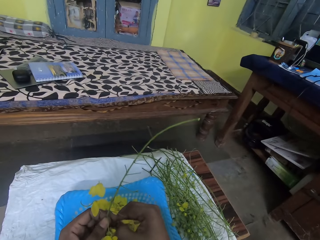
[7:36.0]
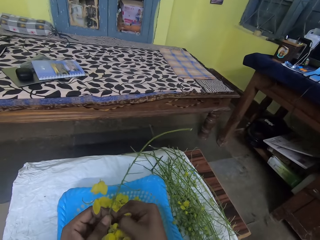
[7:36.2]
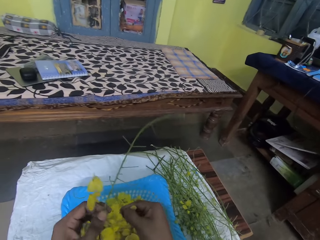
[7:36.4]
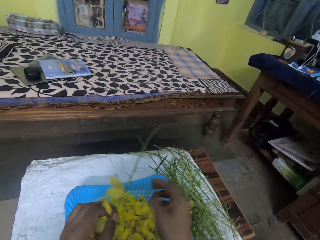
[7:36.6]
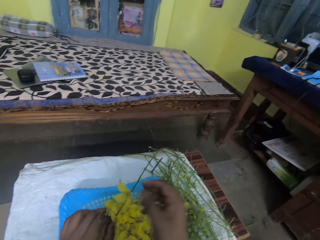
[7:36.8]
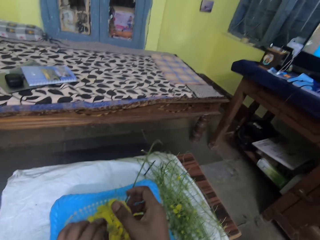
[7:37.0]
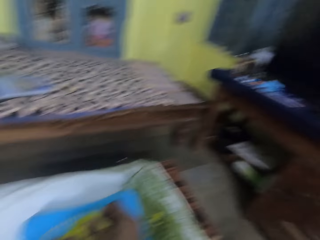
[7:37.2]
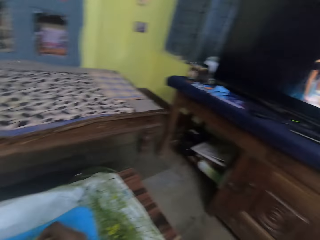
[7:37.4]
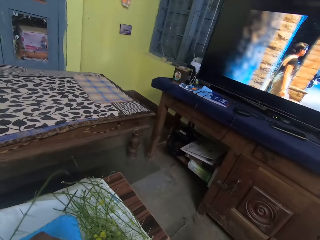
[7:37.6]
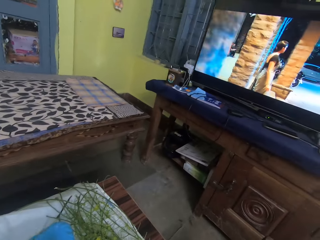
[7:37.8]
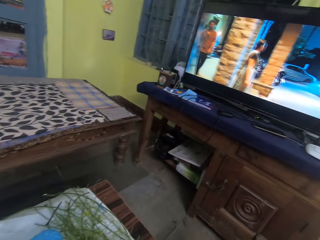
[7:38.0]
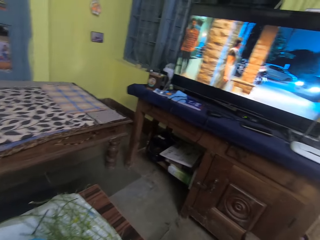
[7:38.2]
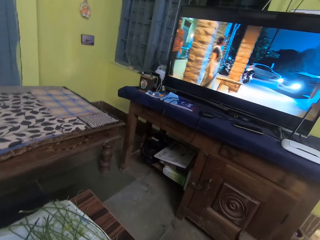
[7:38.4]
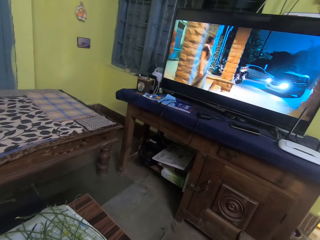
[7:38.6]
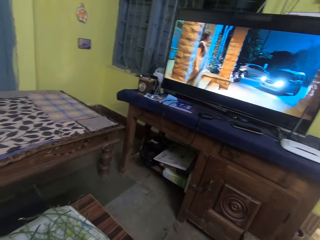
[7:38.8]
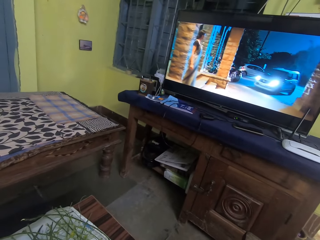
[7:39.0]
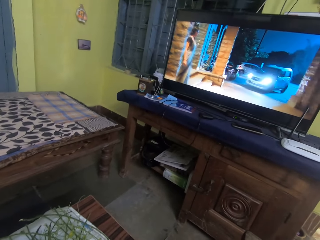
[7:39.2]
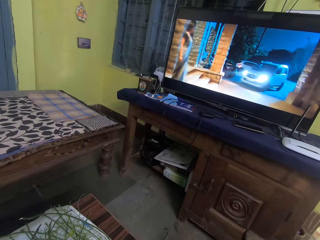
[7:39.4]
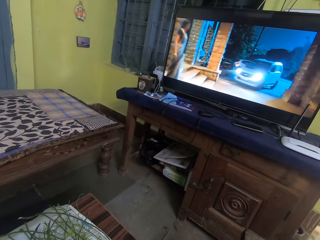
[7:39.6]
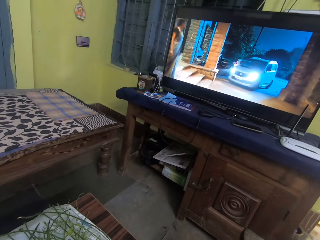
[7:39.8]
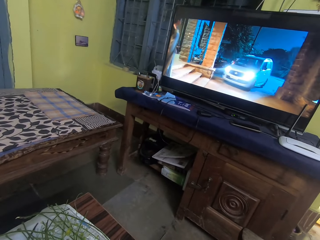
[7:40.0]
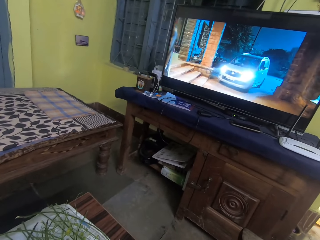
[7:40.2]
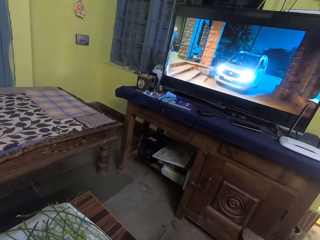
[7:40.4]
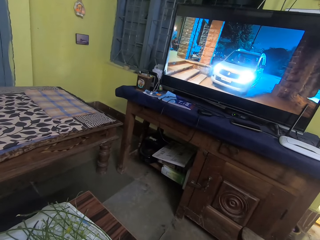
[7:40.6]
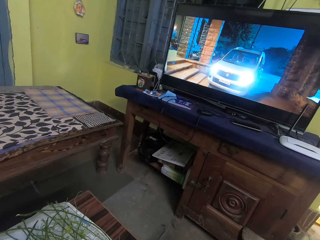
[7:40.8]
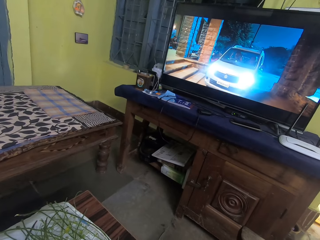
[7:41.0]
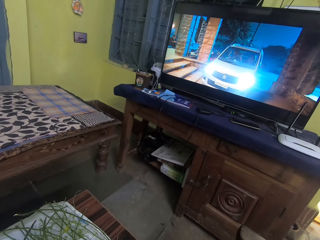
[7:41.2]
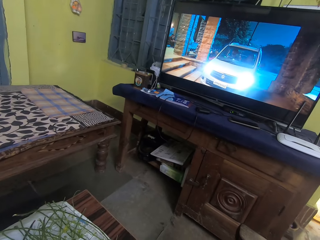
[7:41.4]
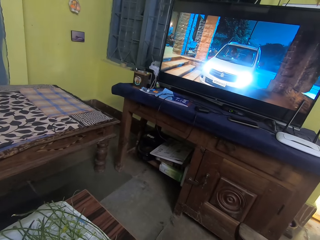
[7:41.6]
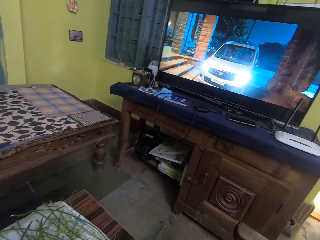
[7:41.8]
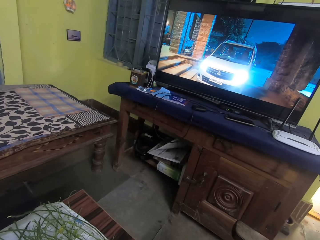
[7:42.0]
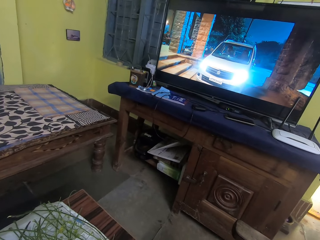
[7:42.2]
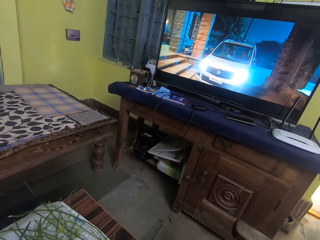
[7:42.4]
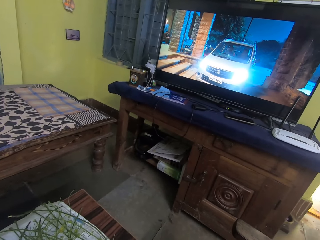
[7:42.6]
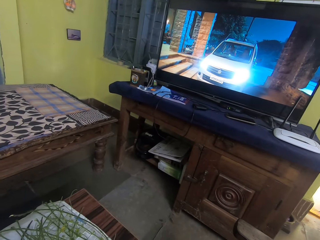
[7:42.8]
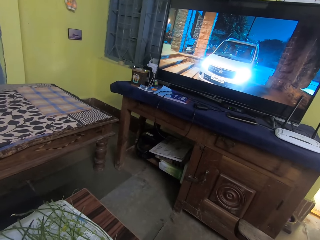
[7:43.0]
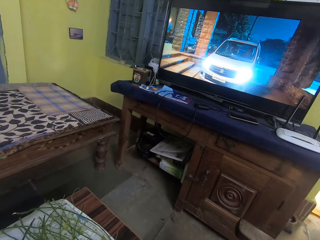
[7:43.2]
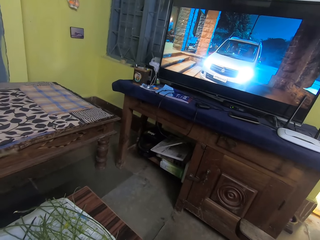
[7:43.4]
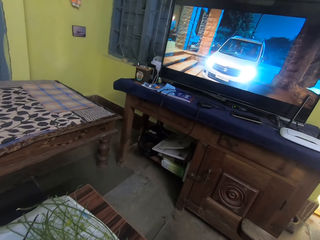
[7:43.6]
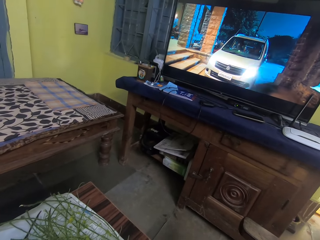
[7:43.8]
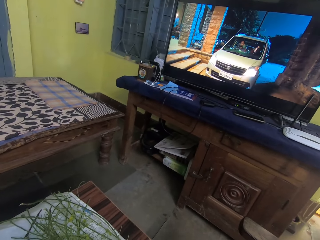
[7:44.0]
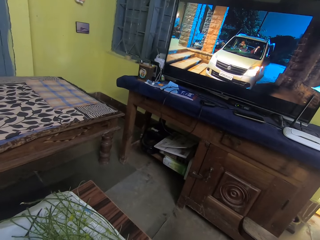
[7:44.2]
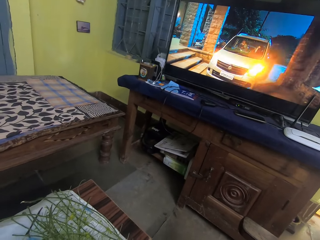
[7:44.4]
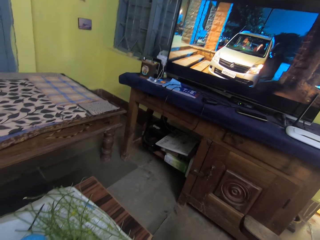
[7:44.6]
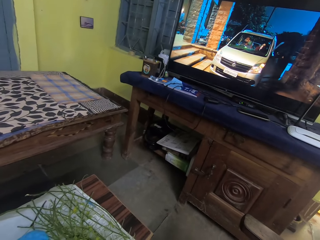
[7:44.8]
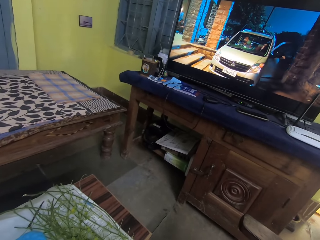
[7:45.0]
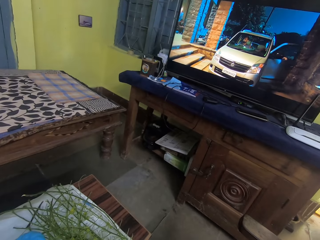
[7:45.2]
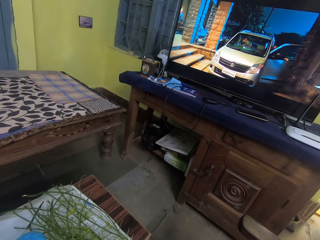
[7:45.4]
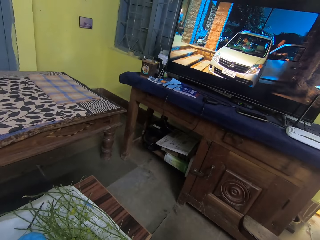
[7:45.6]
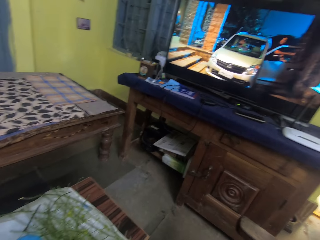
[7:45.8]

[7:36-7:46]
The camera wearer plucks an Amaltaas flower from the branch of Amaltaas flower with her right hand. She drops the Amaltaas flower into the plastic colander on the table with her right hand. She plucks an Amaltaas flower from the branch of Amaltaas flower with her right hand. She watches the TV set.

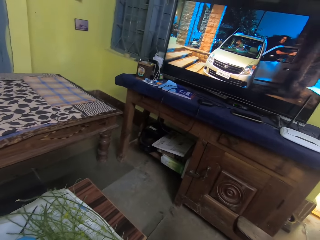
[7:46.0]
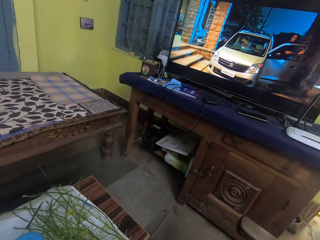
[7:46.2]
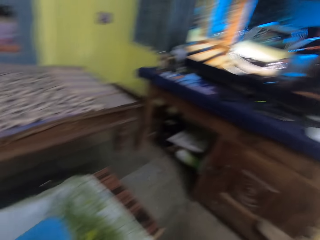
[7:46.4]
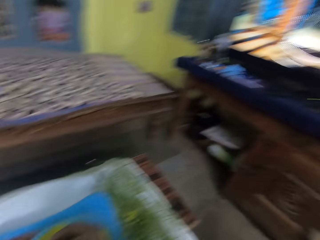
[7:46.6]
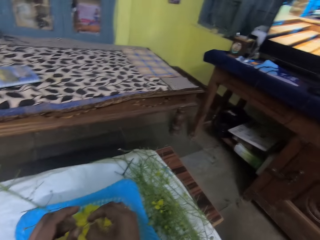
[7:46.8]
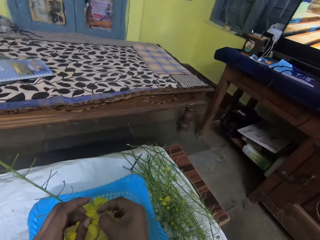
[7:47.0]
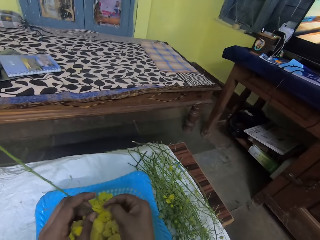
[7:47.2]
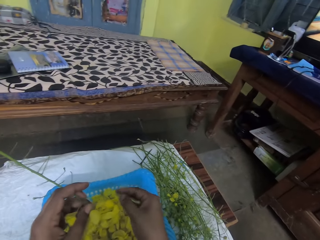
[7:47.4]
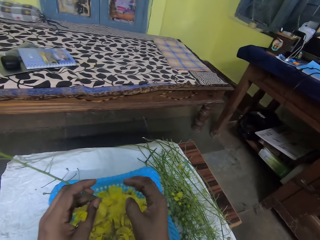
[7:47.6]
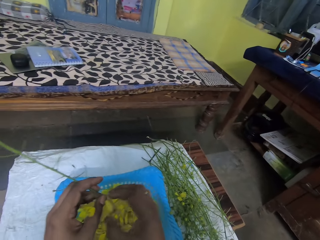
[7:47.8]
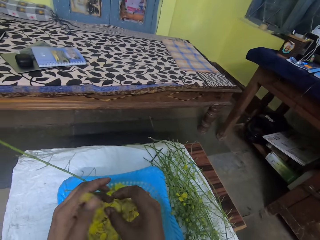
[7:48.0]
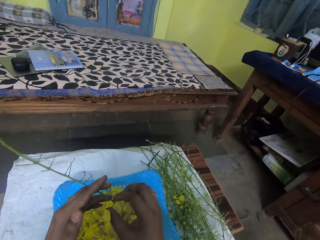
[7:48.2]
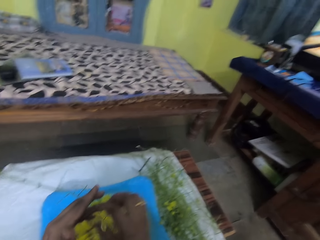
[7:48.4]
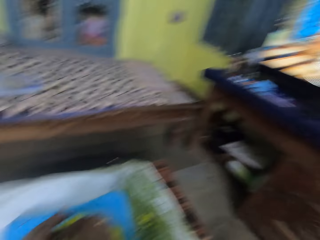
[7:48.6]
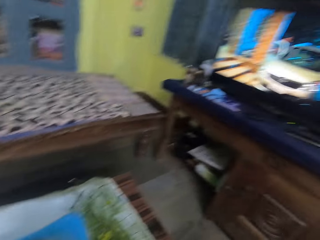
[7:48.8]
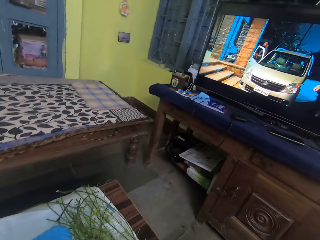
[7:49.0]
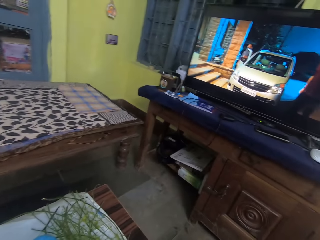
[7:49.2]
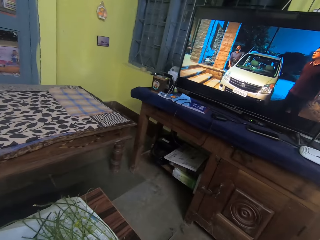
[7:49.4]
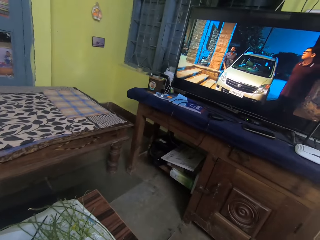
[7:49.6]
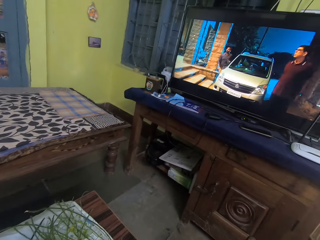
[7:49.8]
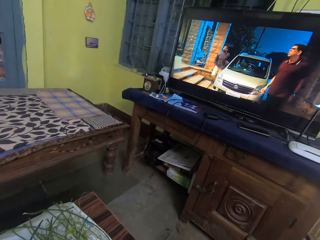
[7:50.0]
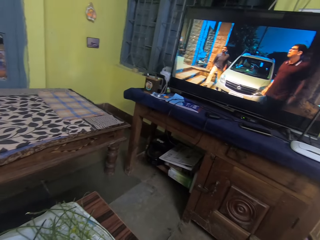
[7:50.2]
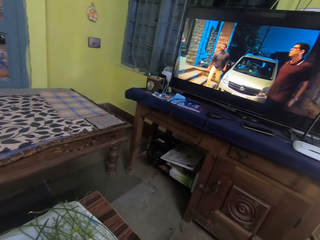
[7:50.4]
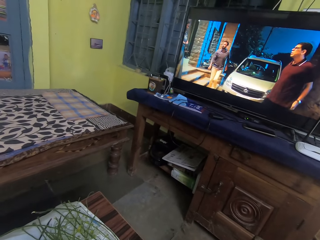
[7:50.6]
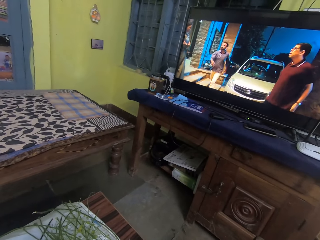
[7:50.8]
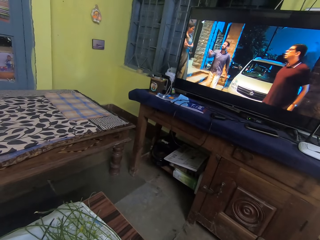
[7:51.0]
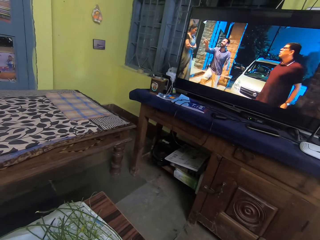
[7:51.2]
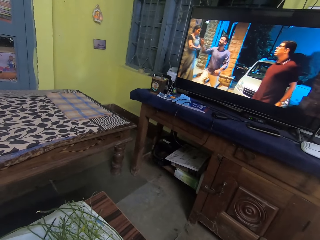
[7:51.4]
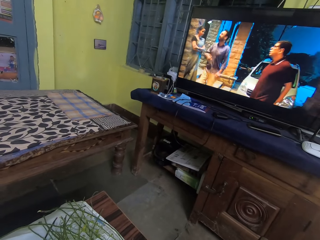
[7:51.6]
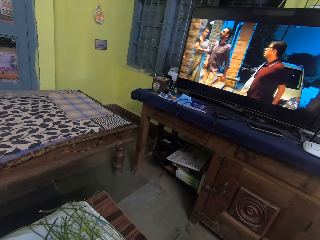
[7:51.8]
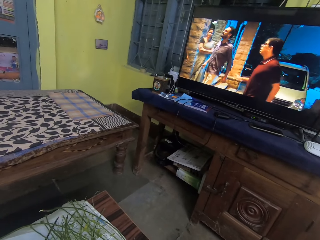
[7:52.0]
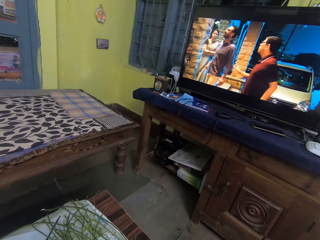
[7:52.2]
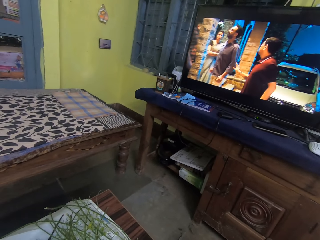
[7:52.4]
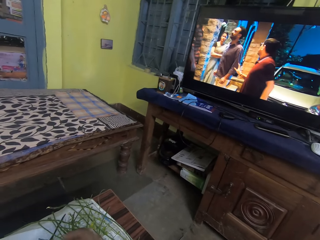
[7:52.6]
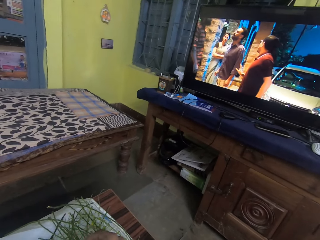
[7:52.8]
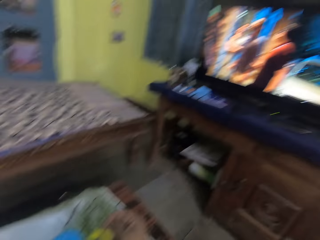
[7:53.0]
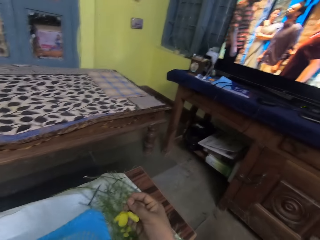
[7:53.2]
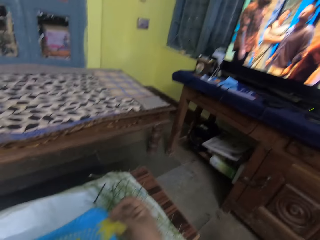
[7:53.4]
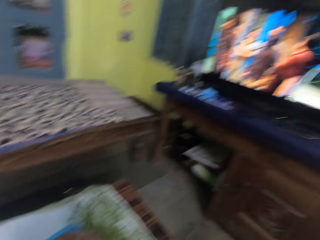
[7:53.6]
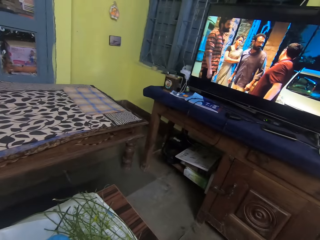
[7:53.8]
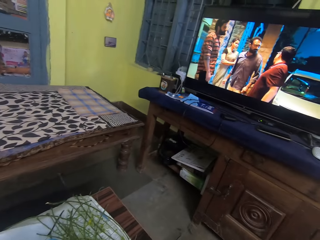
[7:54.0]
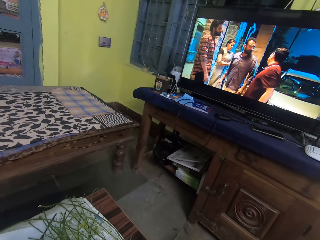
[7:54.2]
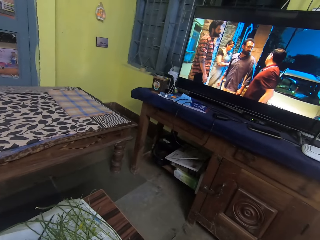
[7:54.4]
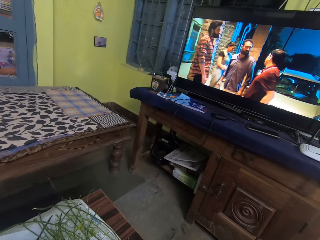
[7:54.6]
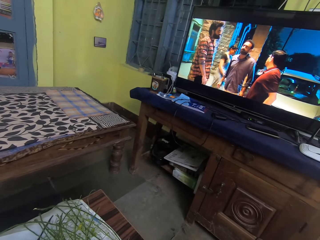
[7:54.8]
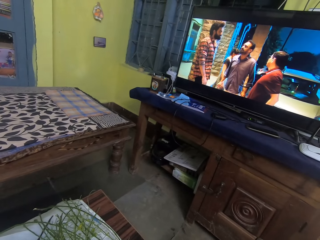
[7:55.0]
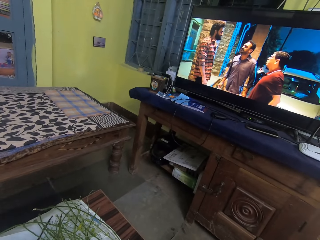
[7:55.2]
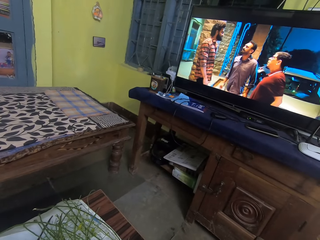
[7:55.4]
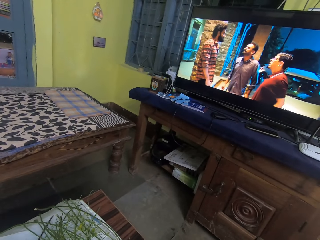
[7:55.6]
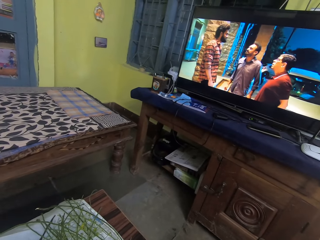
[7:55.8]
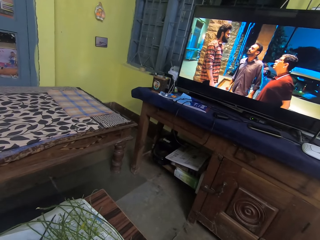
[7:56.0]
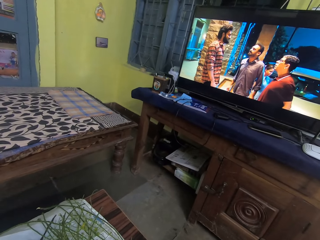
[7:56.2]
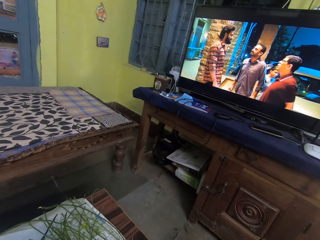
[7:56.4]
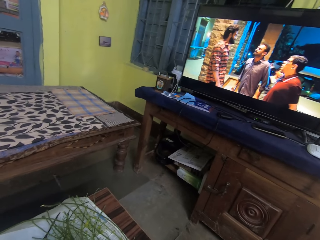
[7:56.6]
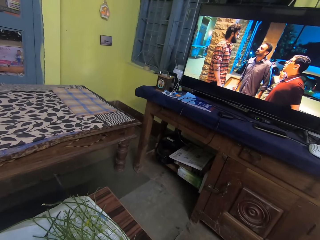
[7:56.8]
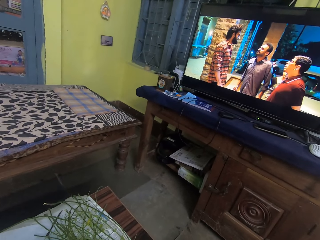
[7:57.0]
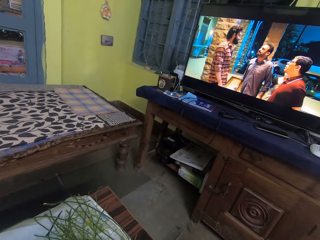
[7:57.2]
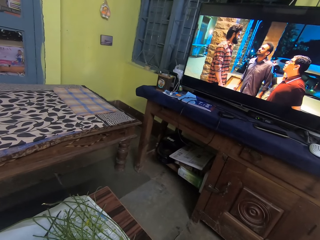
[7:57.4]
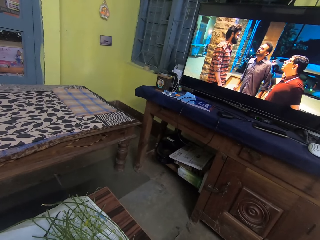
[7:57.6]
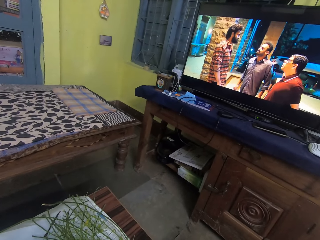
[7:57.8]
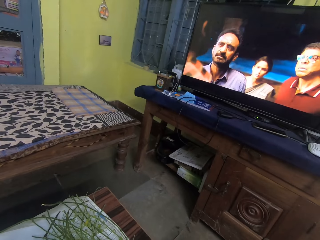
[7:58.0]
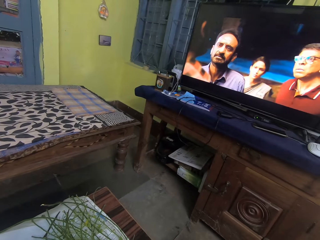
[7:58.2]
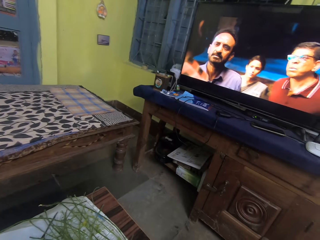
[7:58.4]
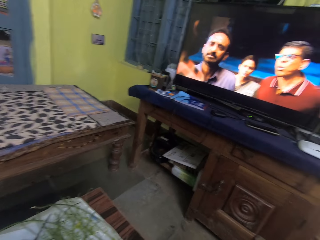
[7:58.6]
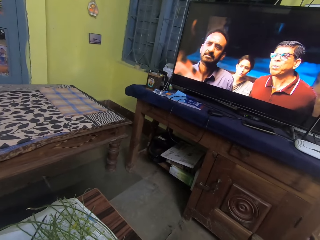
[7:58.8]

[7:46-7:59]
The camera wearer plucks an Amaltaas flower from the branch of Amaltaas flower with her right hand. She drops the Amaltaas flower into the plastic colander on the table with her right hand. She watches the TV set. She plucks an Amaltaas flower from the branch of Amaltaas flower with her right hand.
